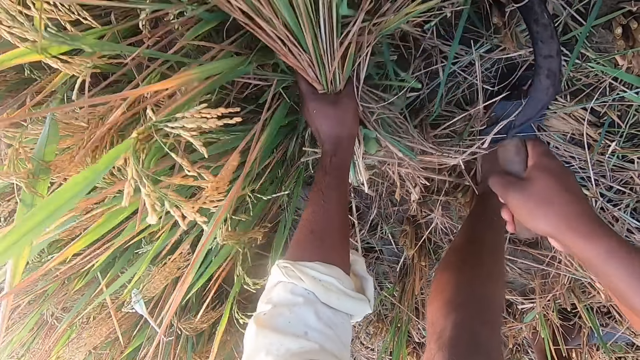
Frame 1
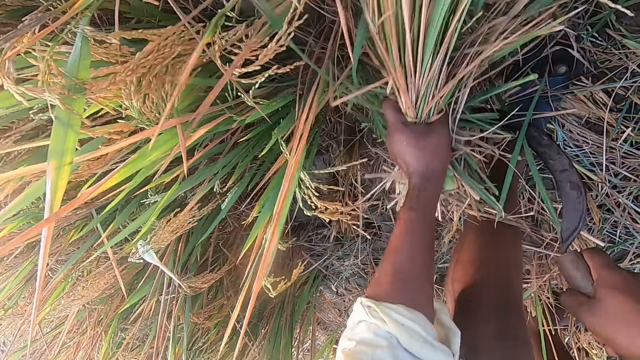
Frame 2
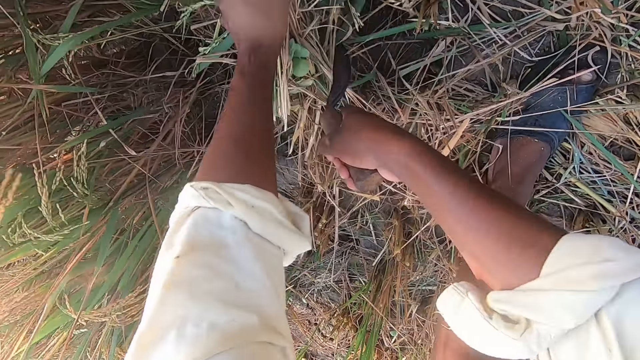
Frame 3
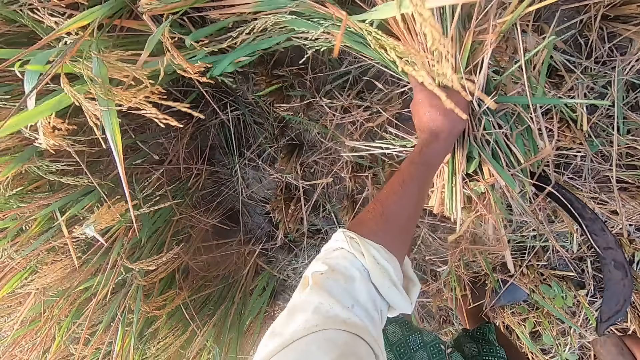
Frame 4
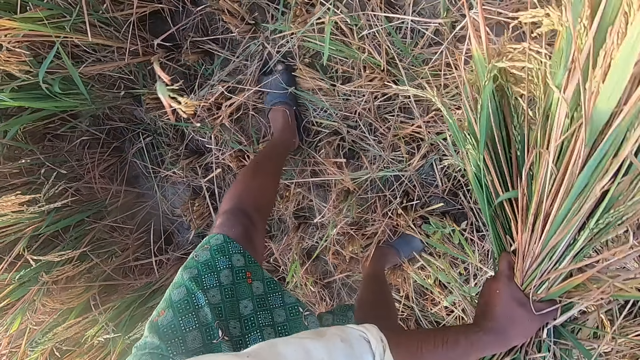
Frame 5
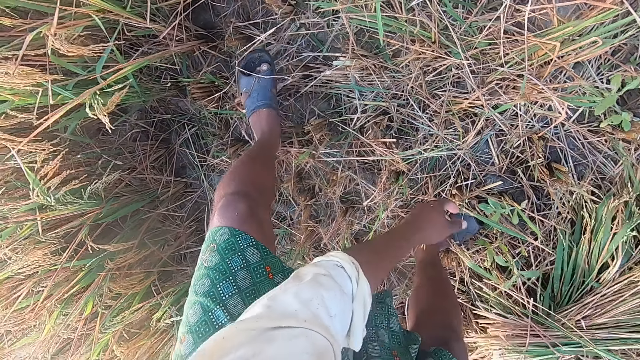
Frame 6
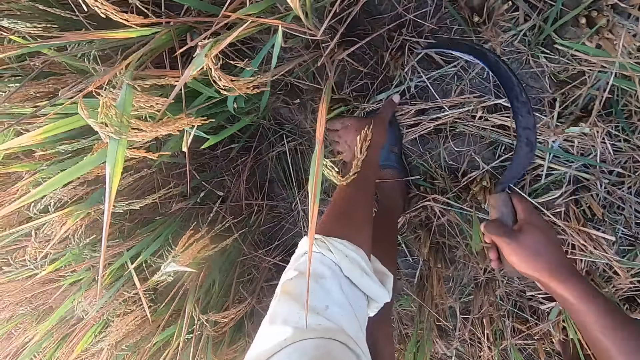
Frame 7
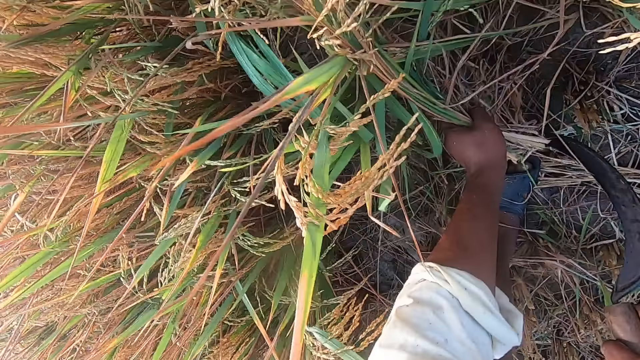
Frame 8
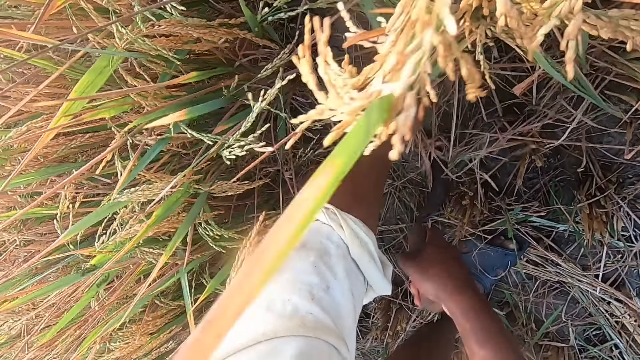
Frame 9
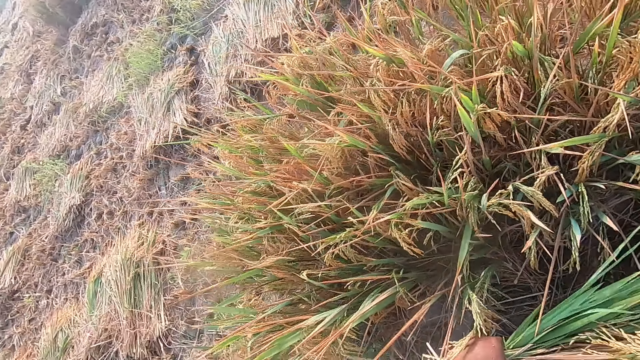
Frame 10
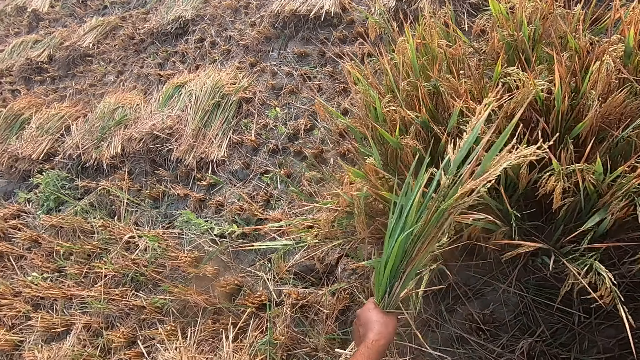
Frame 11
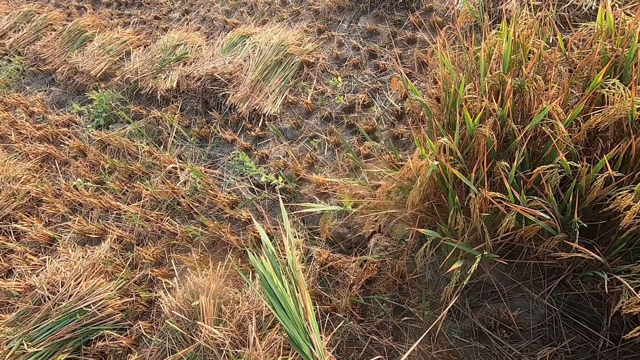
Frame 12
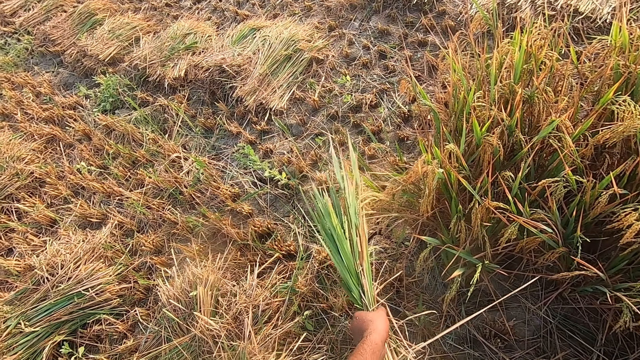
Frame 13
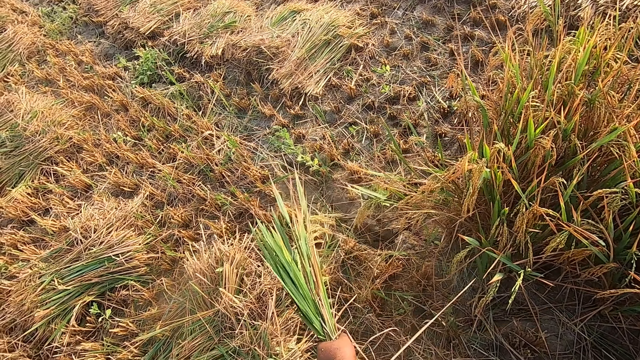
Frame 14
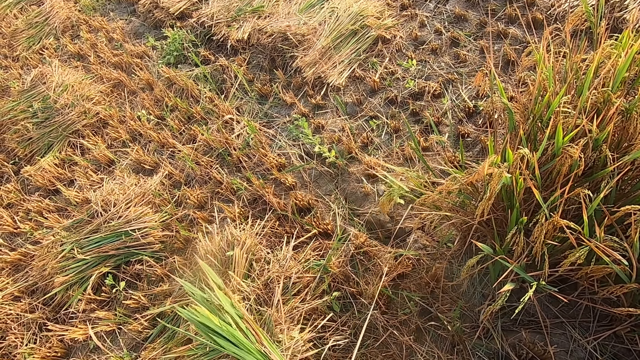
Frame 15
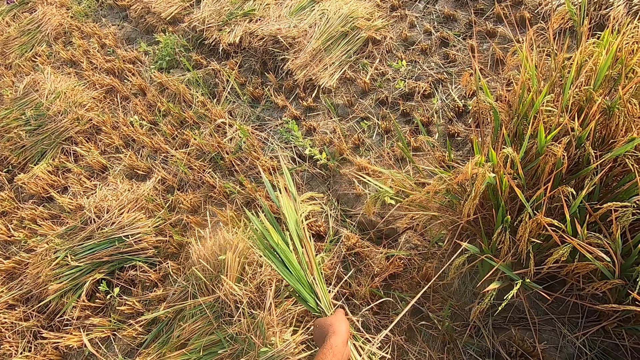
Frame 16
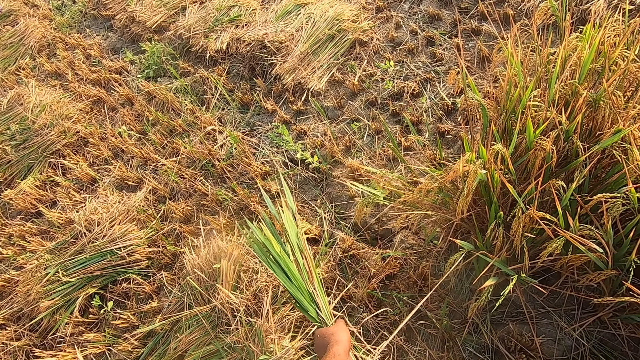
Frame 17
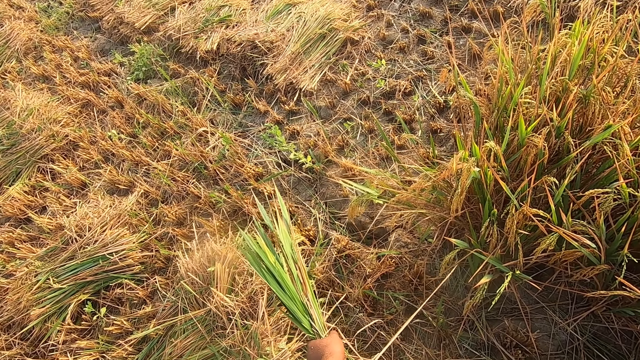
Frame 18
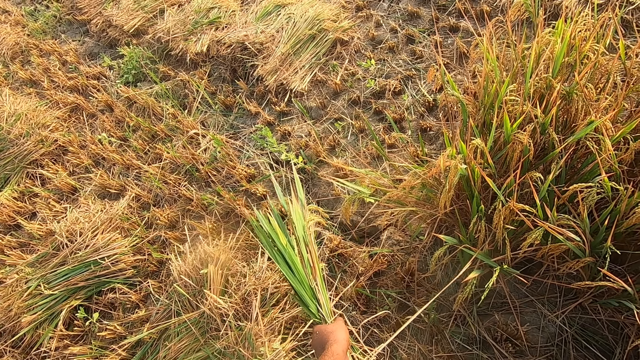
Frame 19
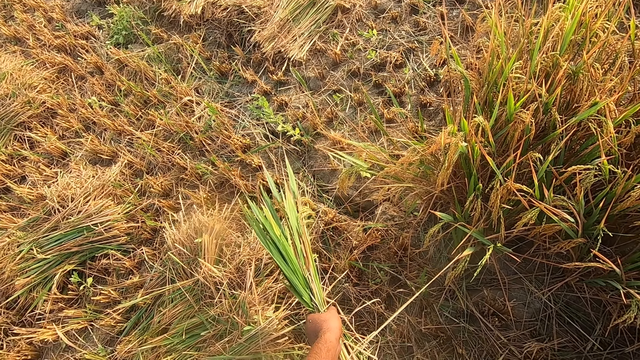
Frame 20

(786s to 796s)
The camera wearer drops the stack of straw on the ground. They cut straw from the ground with the sickle. They look around the farm to the left.

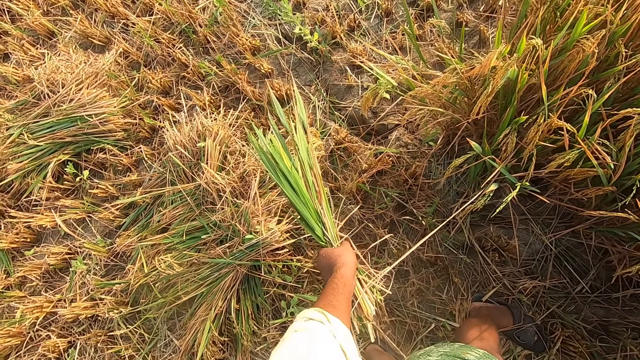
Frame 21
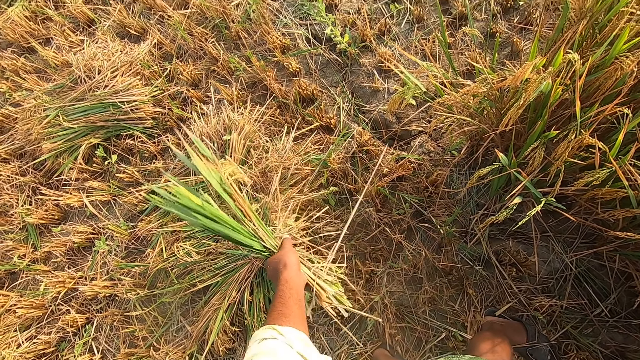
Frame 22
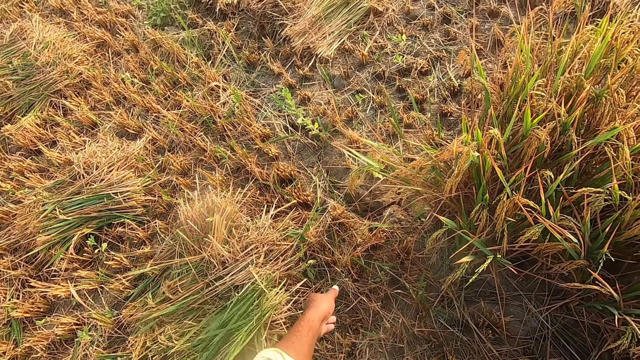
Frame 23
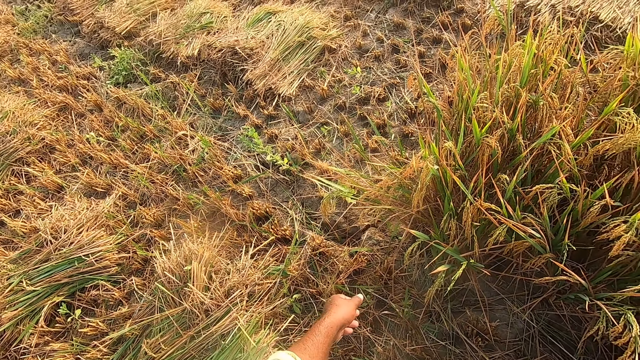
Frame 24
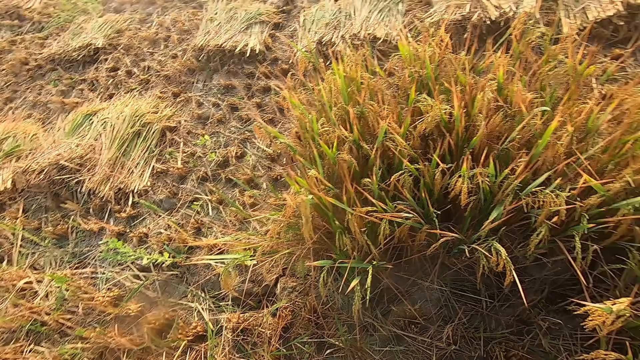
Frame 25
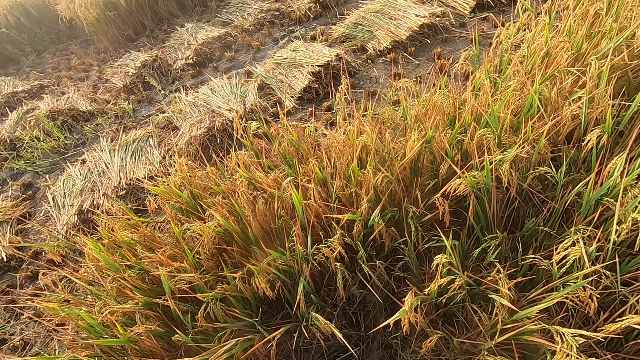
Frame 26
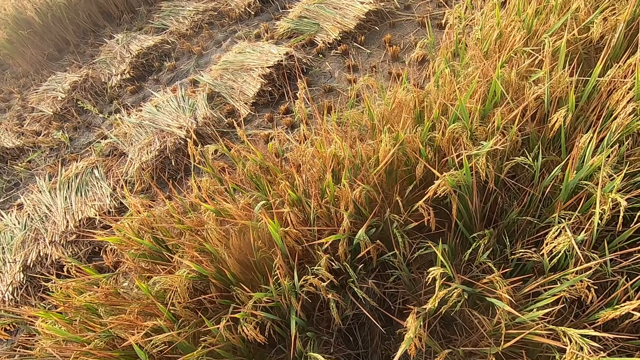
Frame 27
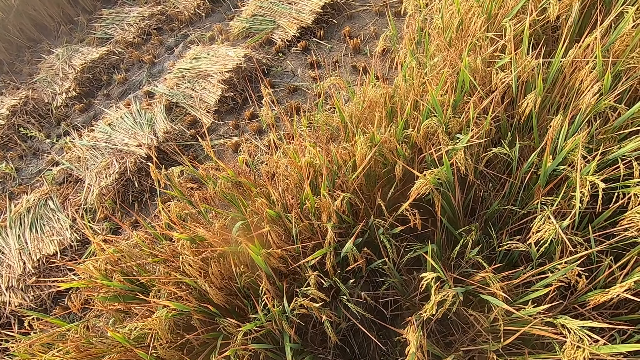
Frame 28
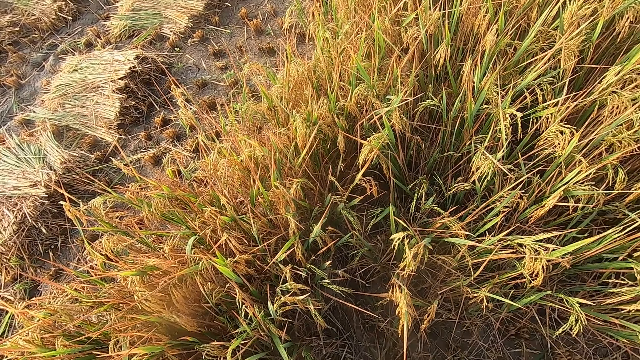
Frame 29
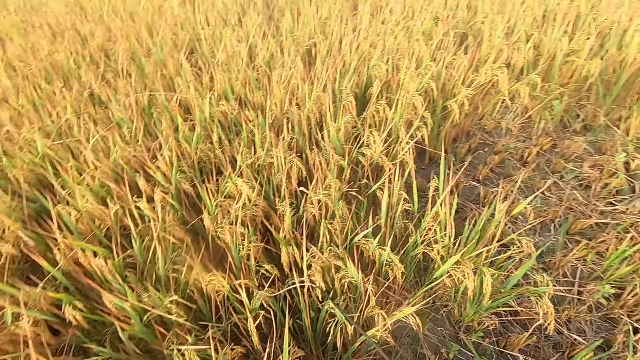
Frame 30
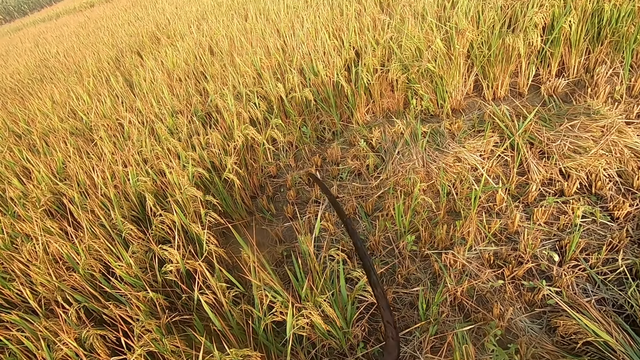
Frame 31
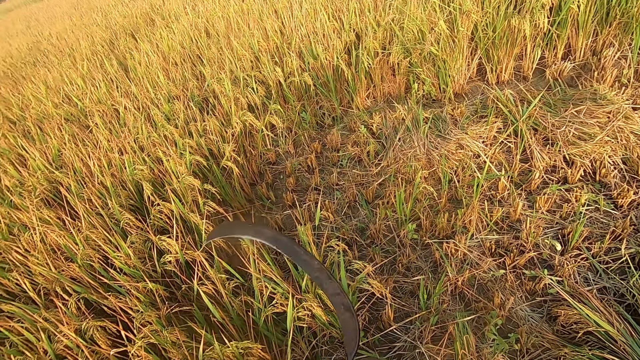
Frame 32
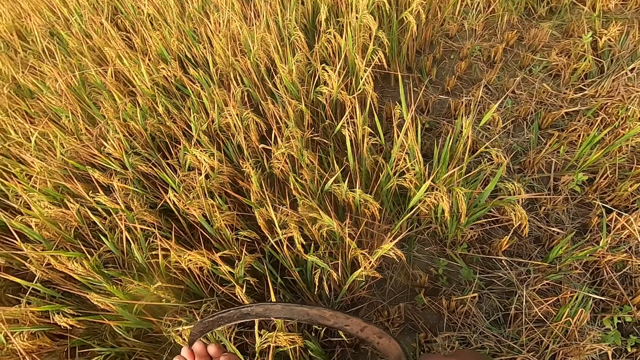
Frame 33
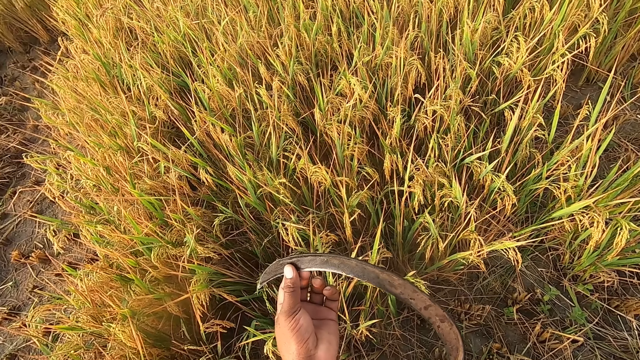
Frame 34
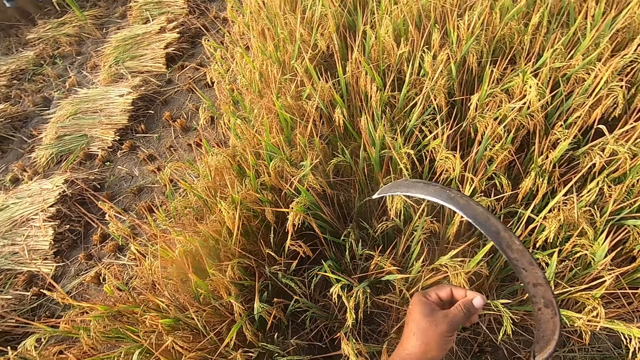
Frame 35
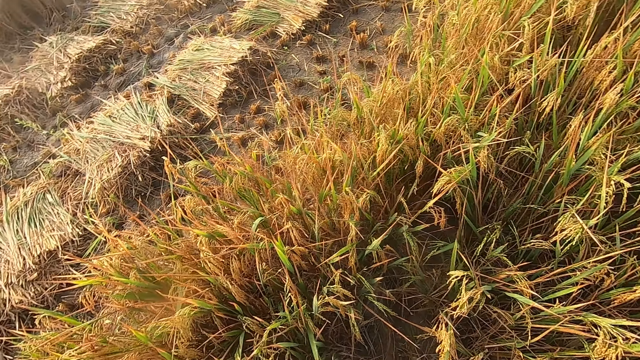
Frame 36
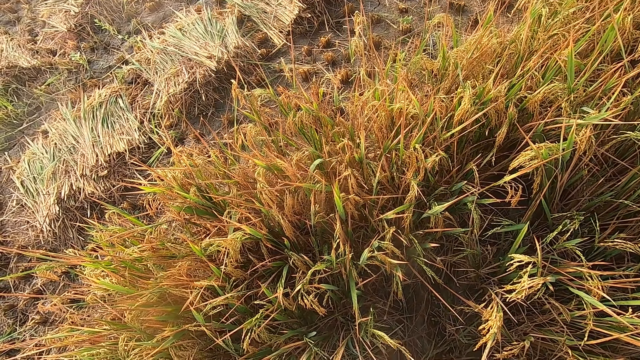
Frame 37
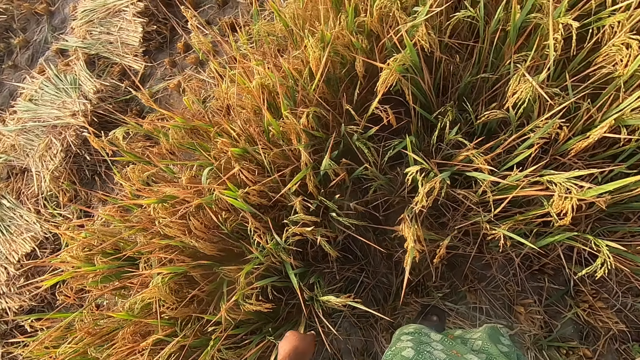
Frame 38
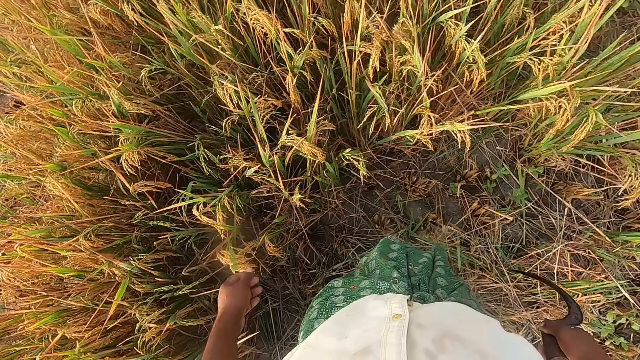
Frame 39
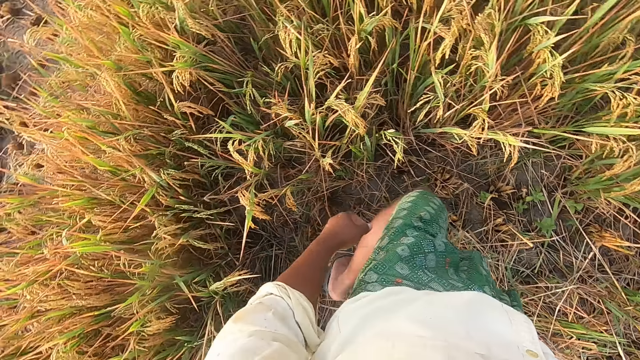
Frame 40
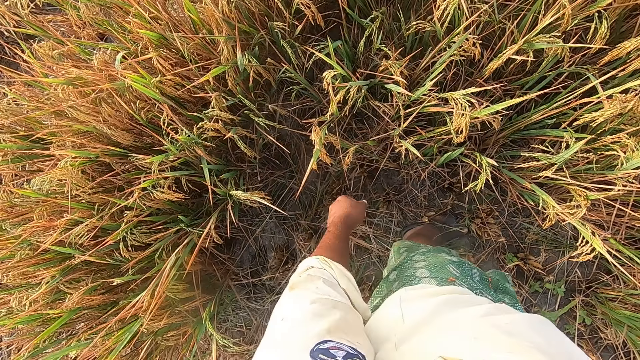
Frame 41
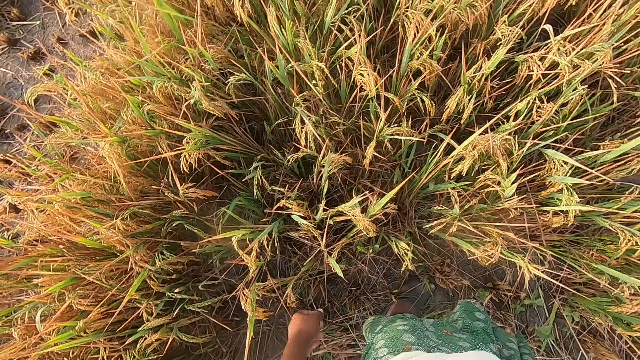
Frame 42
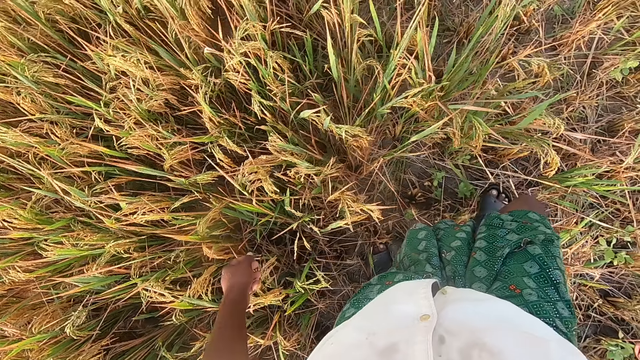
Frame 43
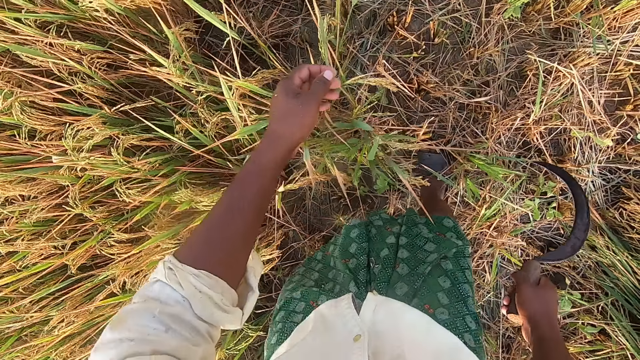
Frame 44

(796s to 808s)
The camera wearer drops the stack of straw on the ground. He looks around the farm. He swings the sickle using the right hand. He wipes the sickle using the left hand. He touches the sickle with his left hand. A person stands at the farm. The camera wearer looks around the farm.
